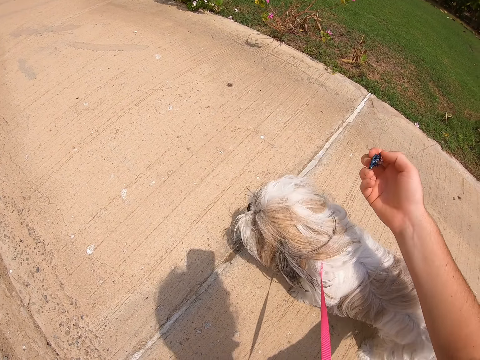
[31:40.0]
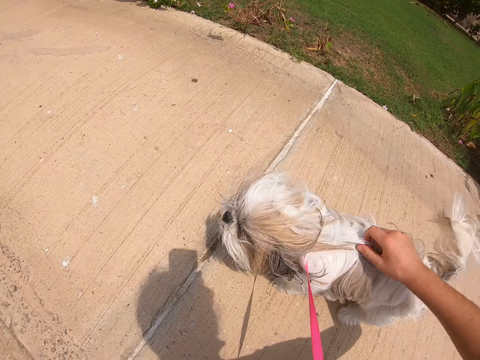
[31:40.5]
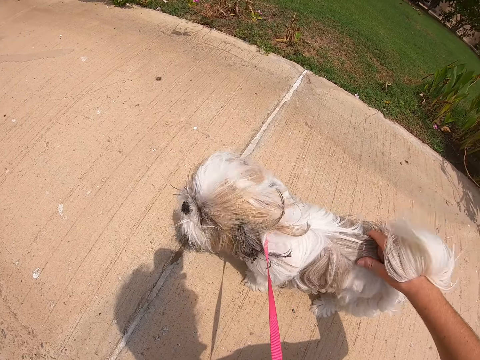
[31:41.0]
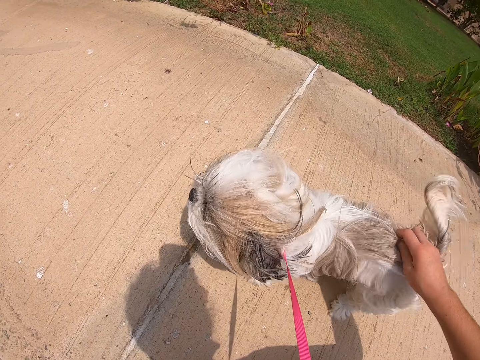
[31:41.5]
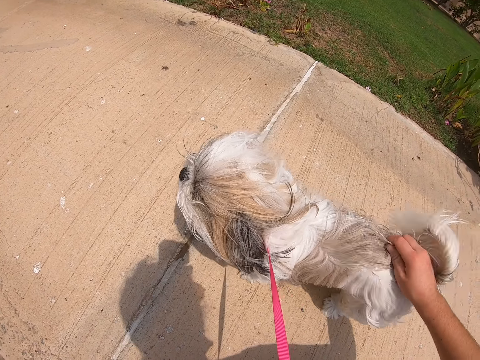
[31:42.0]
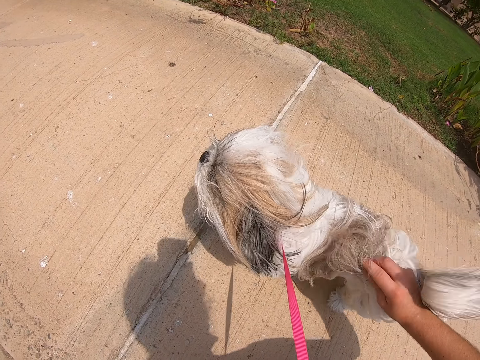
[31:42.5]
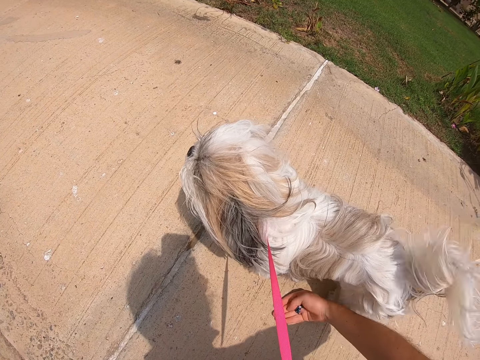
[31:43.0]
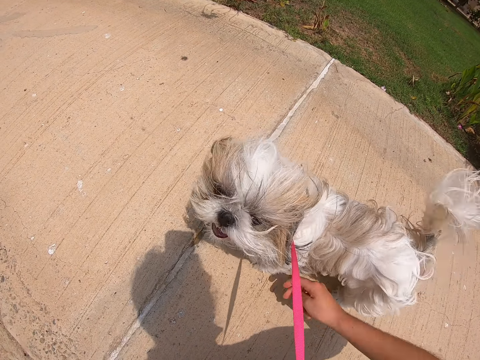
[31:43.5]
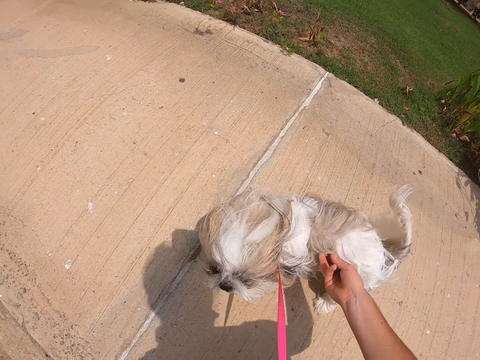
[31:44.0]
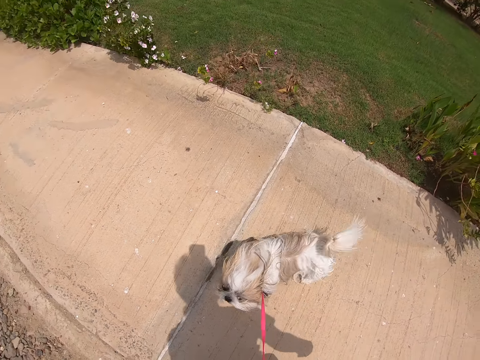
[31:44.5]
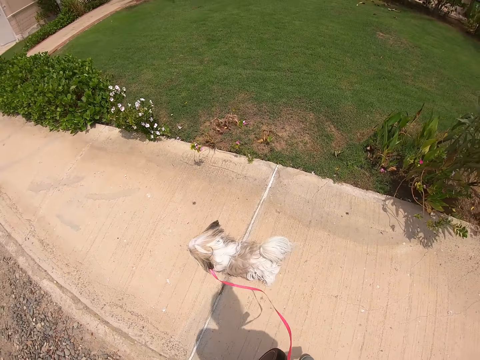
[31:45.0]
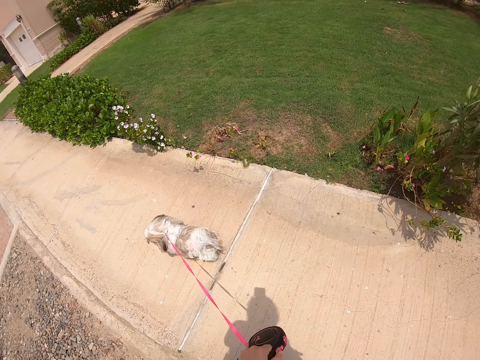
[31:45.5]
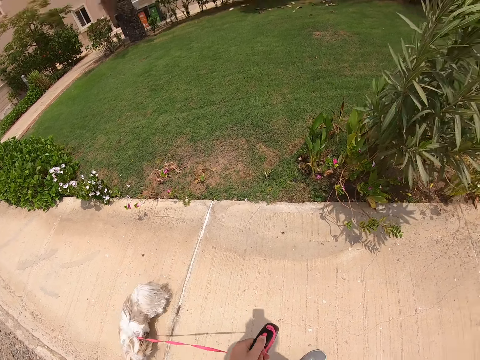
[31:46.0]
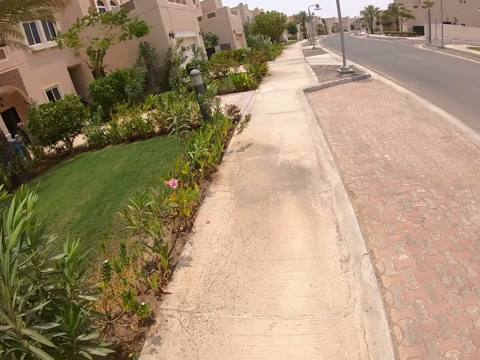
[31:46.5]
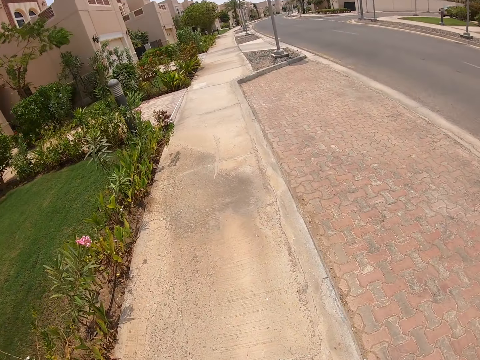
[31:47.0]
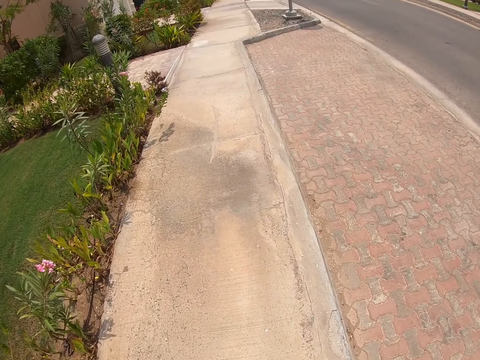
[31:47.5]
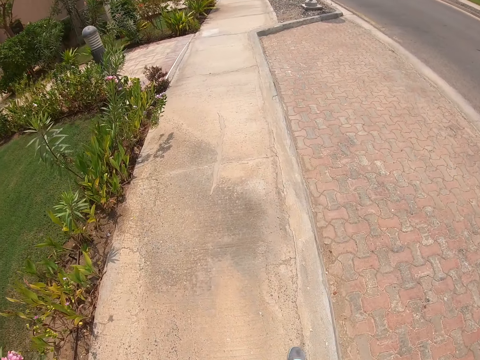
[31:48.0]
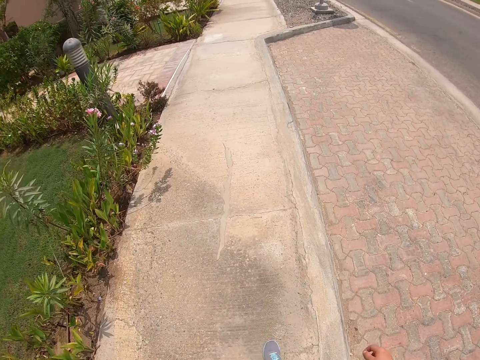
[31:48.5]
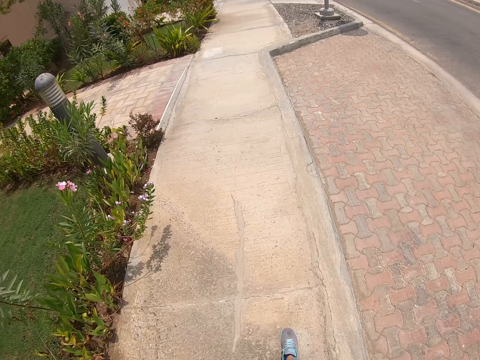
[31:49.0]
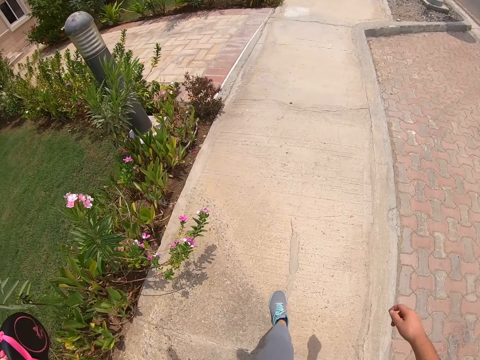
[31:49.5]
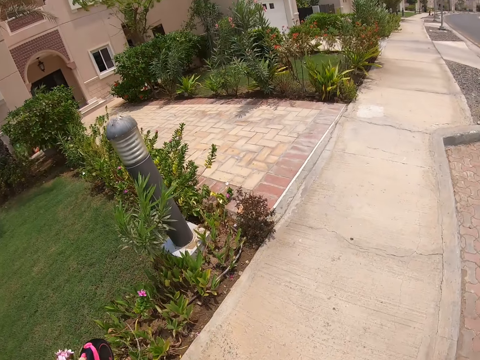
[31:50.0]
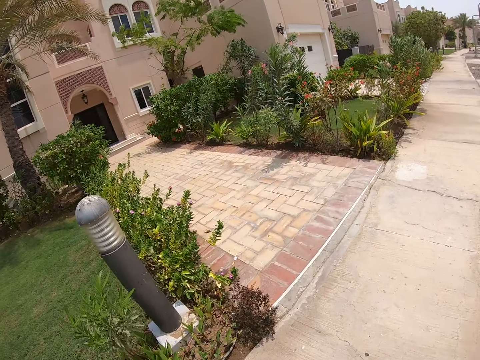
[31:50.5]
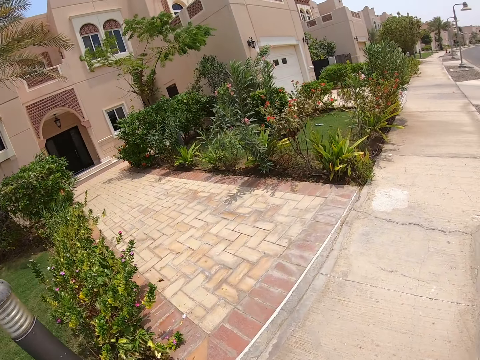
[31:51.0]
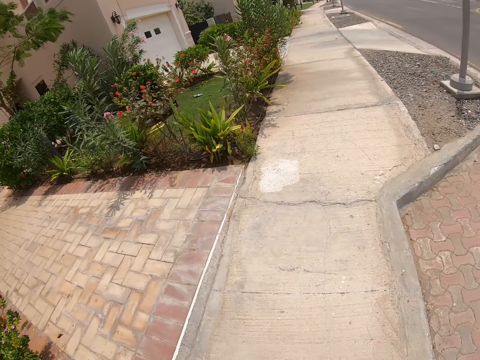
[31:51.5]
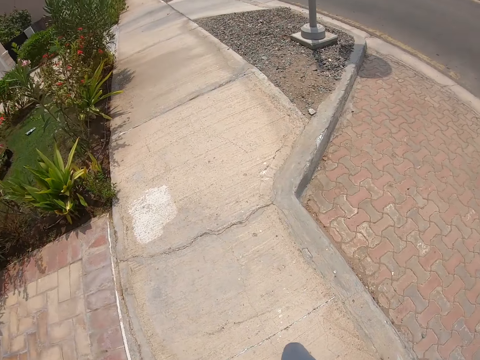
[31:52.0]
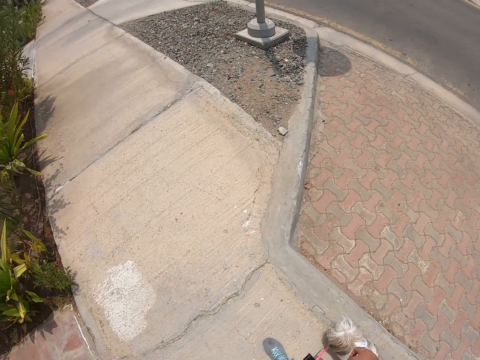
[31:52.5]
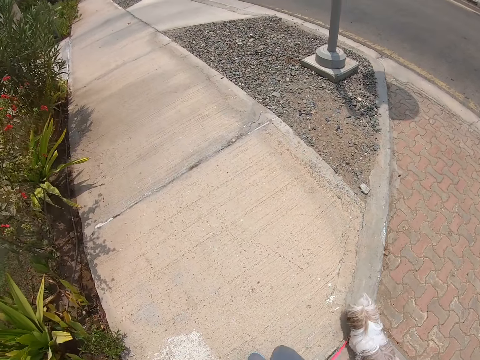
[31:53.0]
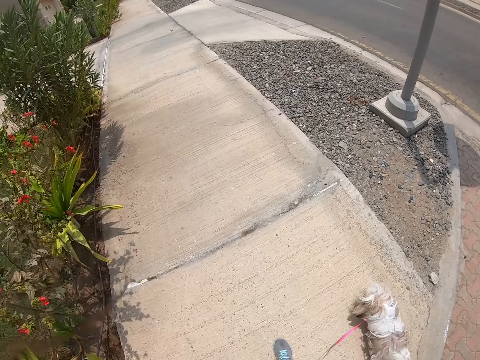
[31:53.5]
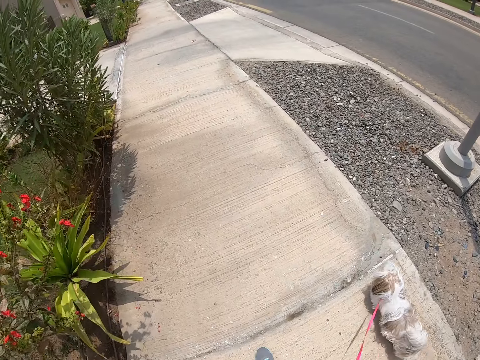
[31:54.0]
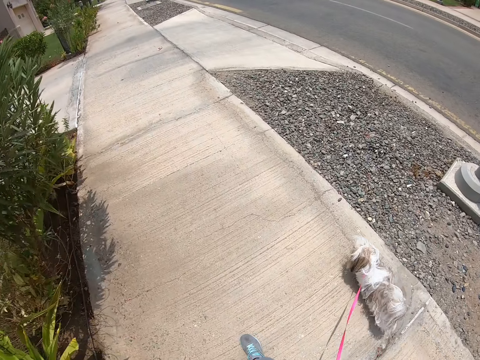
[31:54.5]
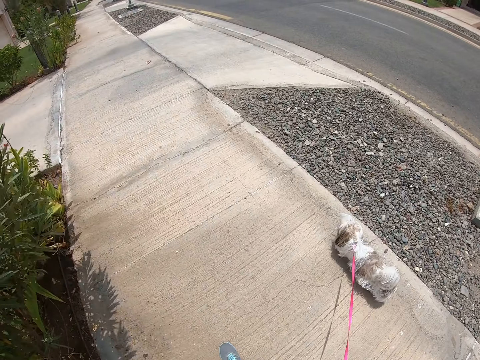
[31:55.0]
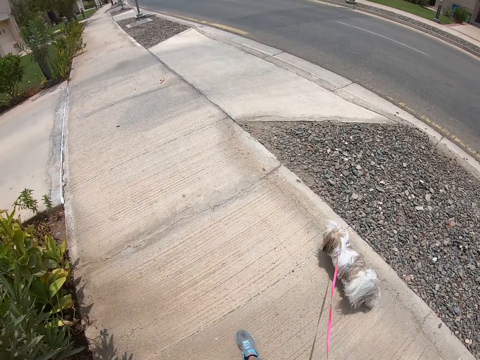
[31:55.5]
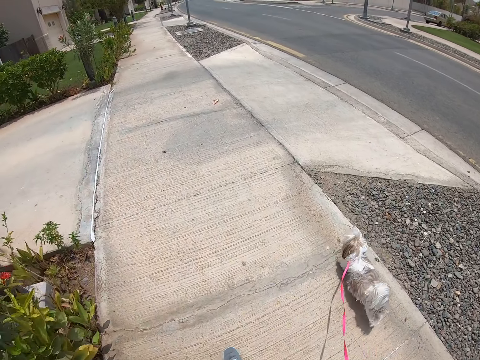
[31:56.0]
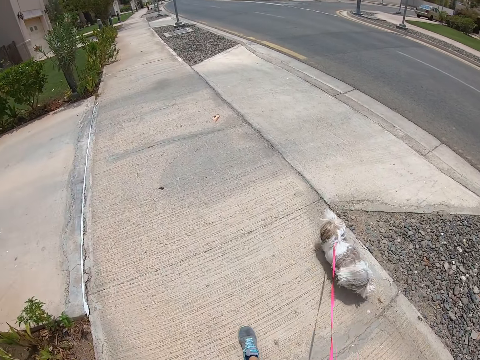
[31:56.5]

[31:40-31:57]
The camera wearer plays with a dog. They pet the dog. They place a hand on the pavement. They pet the dog and play with the dog. They stand up. They pull the dog leash. They walk along the sidewalk. They pull the dog leash again. They walk the dog along the sidewalk.

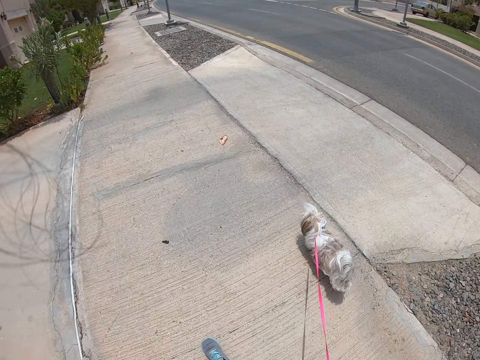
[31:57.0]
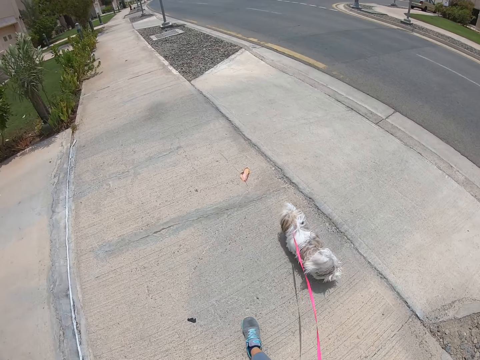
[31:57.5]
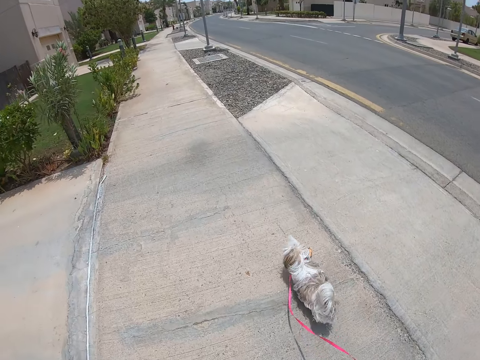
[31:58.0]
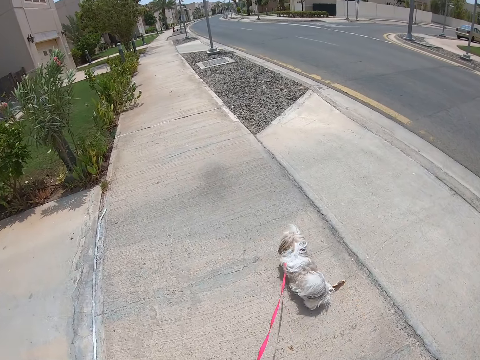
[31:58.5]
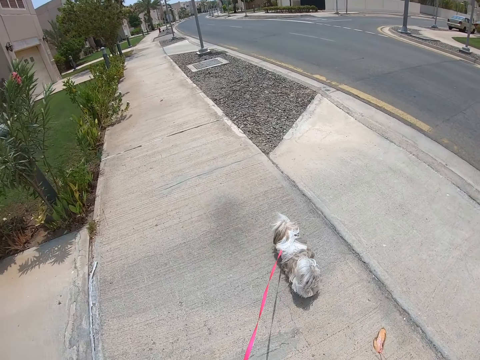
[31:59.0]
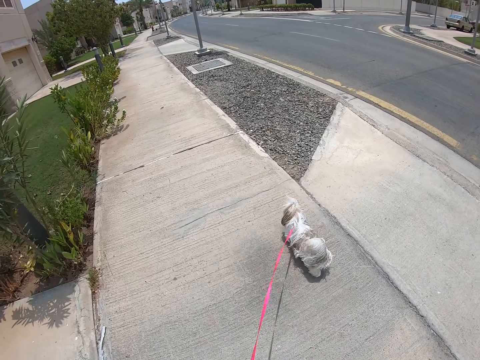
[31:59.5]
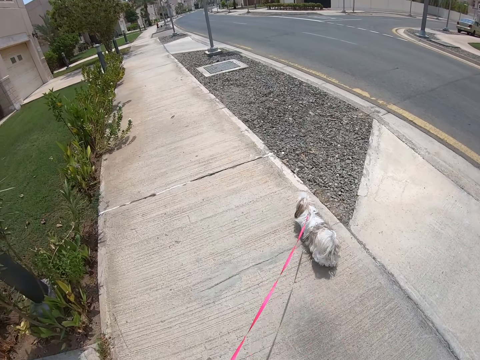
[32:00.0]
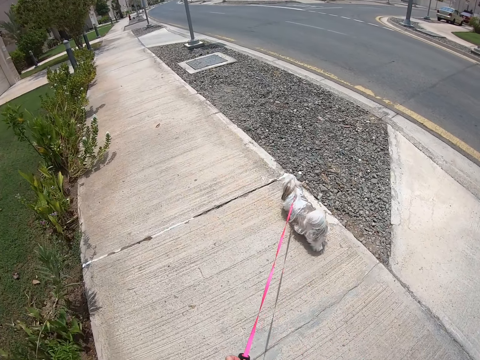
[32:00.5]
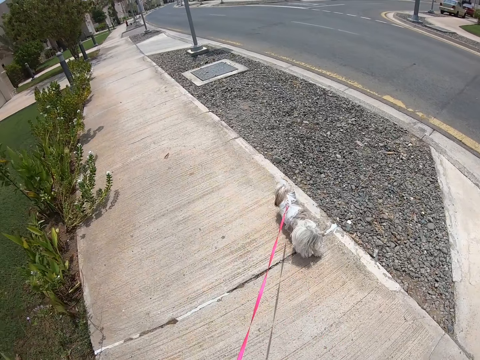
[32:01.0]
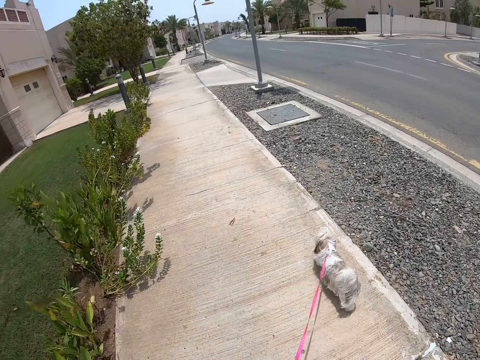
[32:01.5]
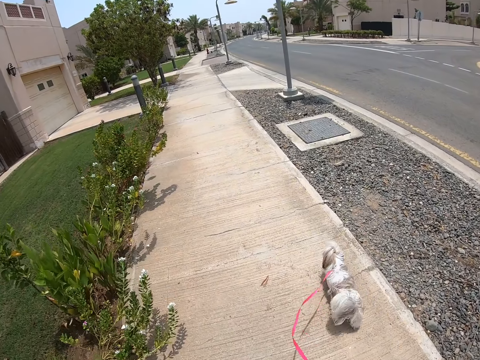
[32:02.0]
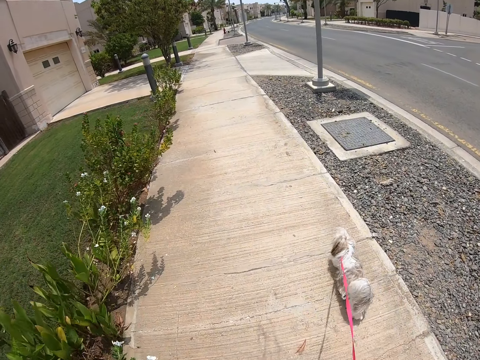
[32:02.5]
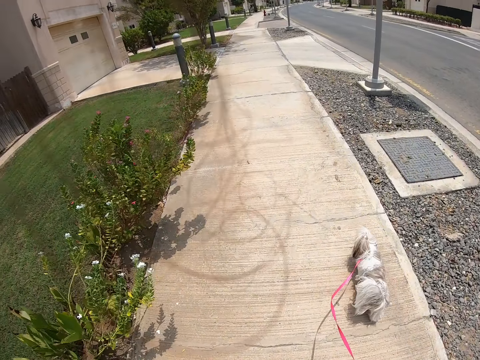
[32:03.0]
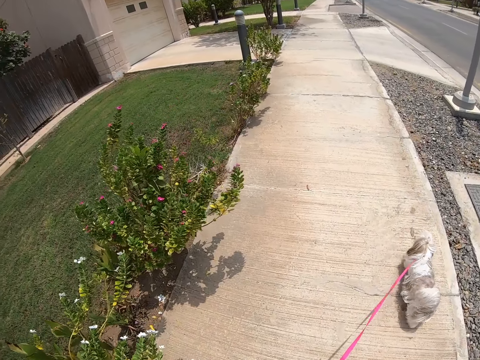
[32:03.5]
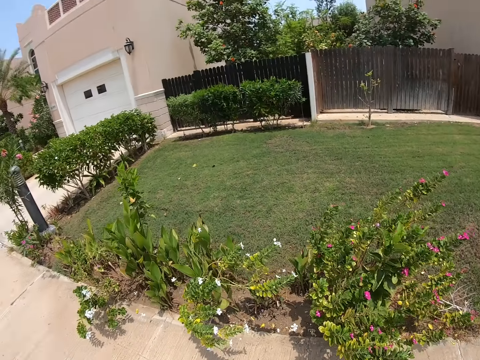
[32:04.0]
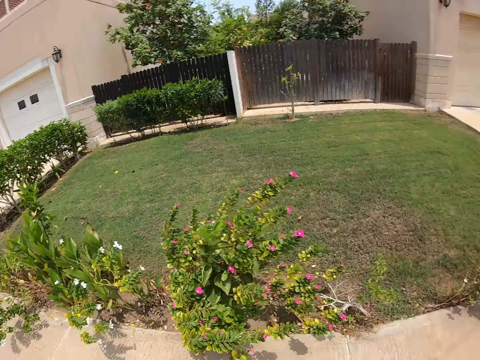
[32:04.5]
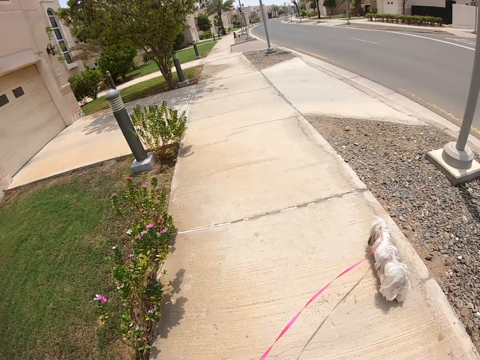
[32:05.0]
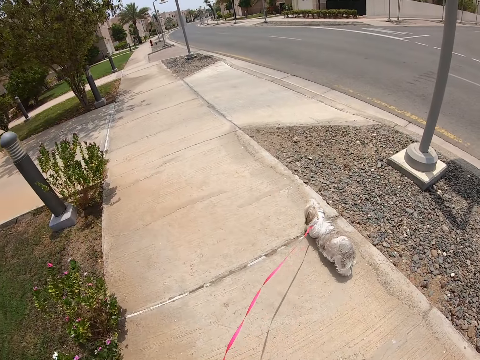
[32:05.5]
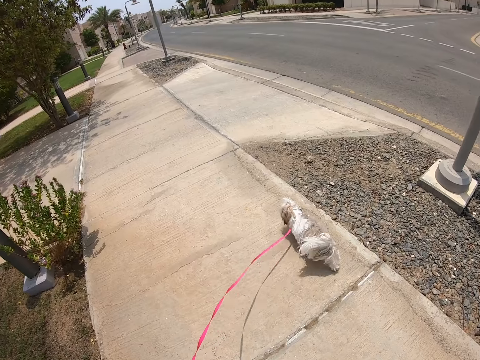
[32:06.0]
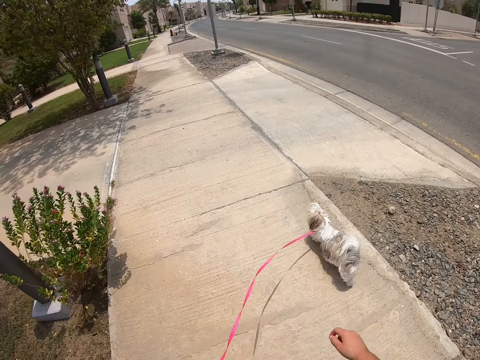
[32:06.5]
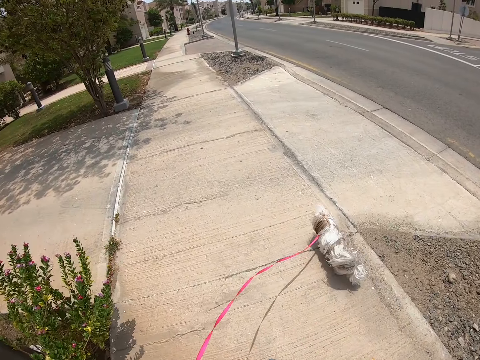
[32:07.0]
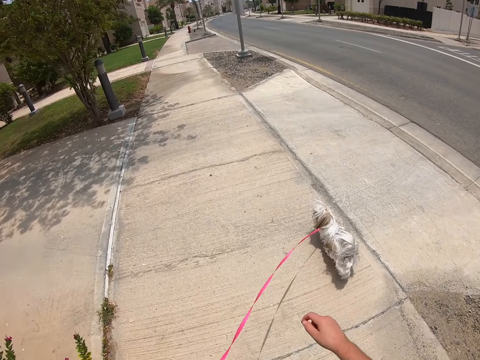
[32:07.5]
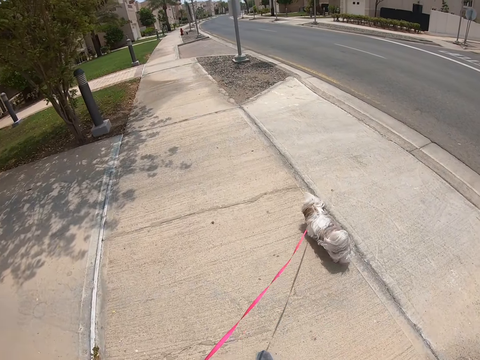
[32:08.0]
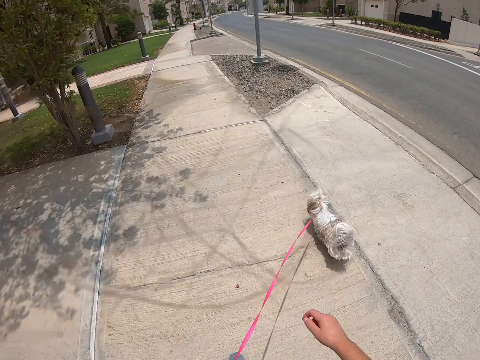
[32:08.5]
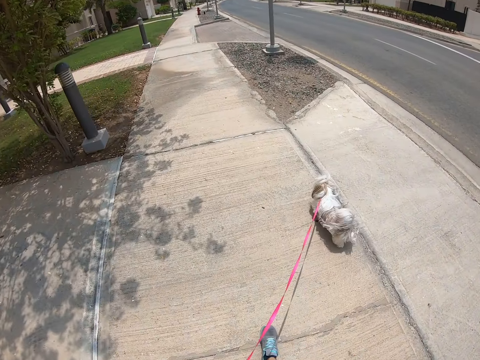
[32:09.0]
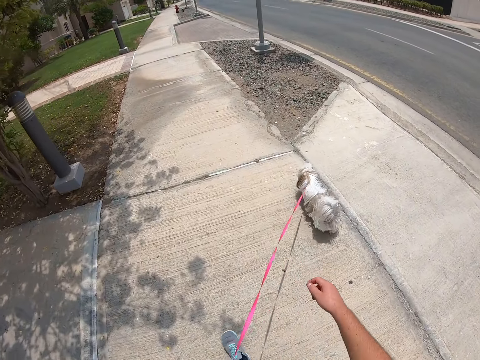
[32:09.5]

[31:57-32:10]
The camera wearer looks around. They walk down the street.
